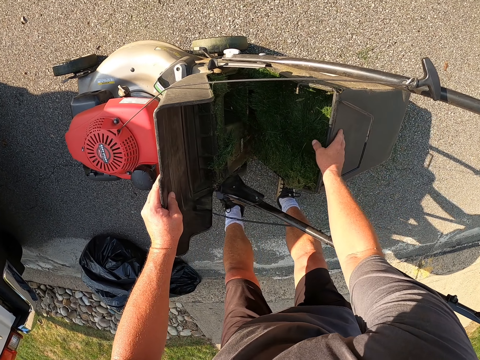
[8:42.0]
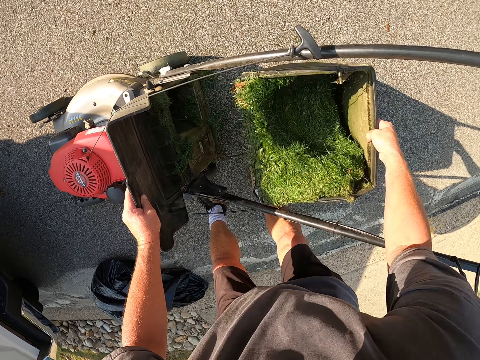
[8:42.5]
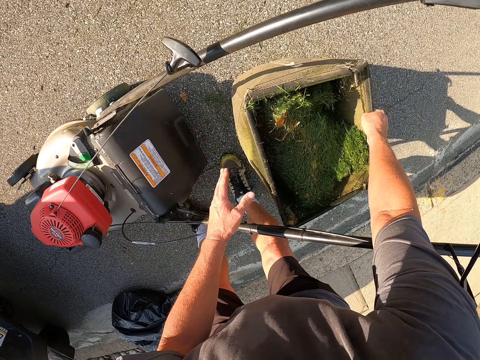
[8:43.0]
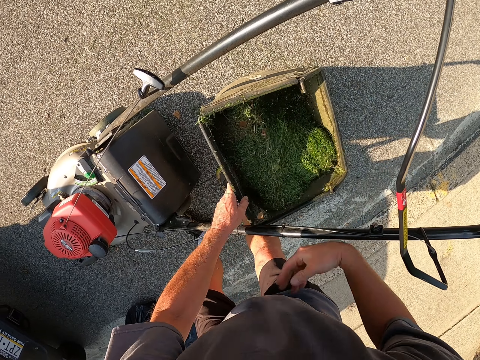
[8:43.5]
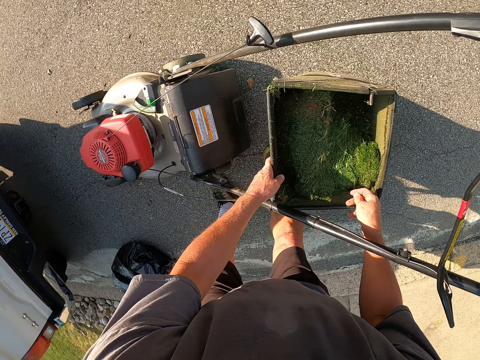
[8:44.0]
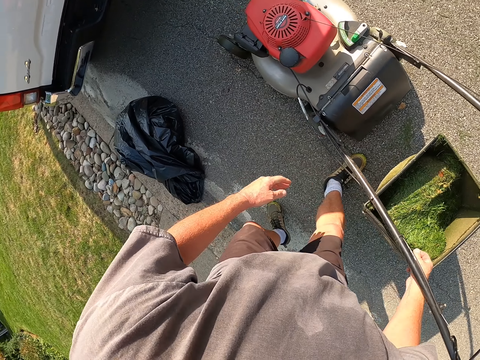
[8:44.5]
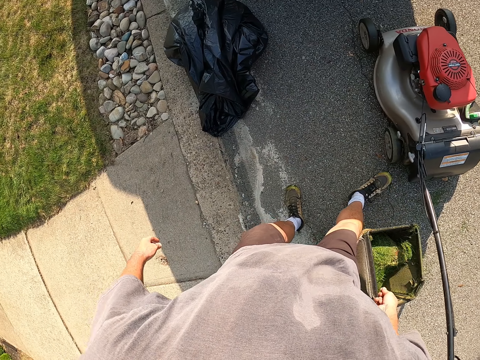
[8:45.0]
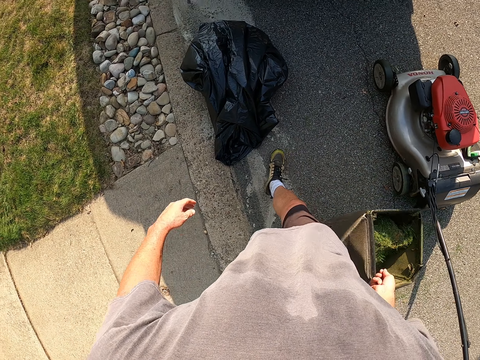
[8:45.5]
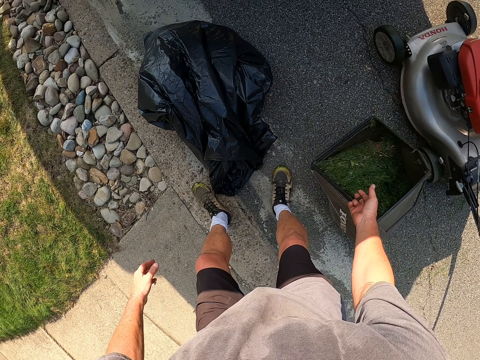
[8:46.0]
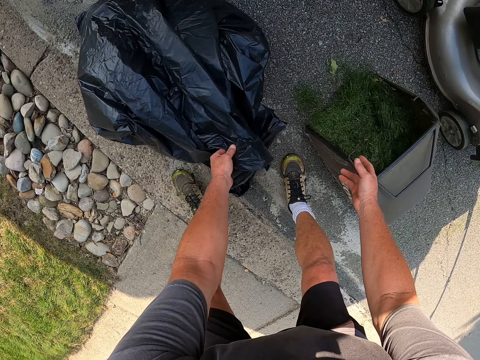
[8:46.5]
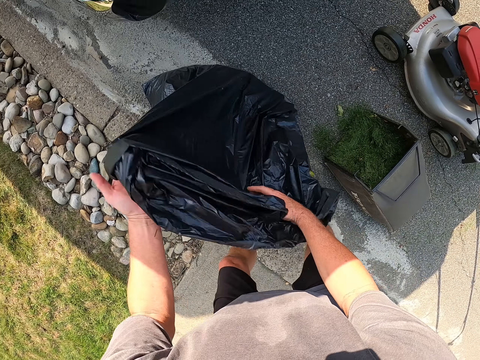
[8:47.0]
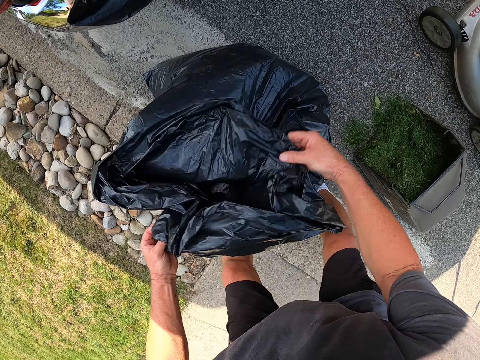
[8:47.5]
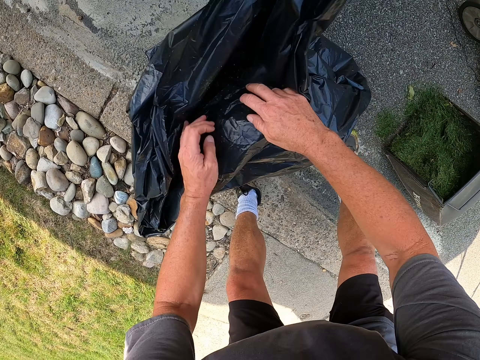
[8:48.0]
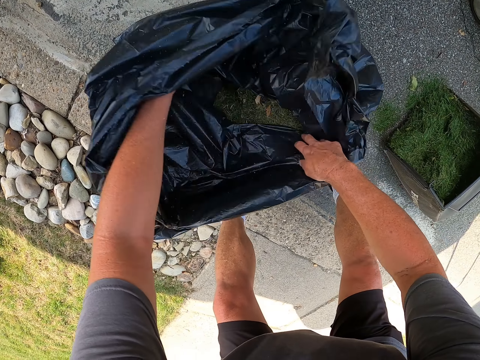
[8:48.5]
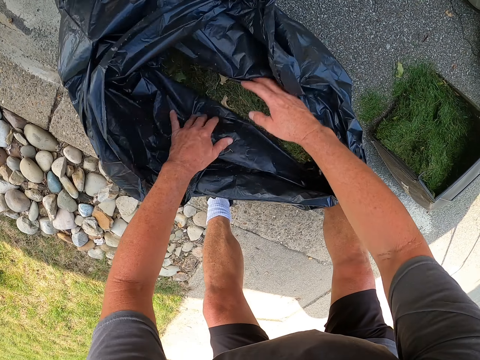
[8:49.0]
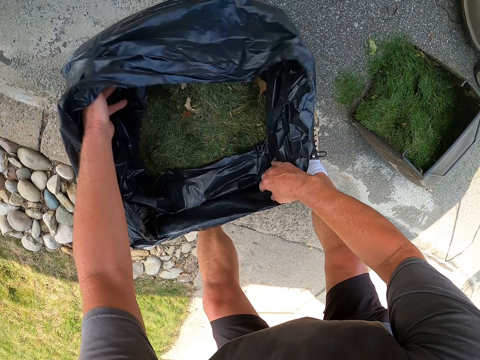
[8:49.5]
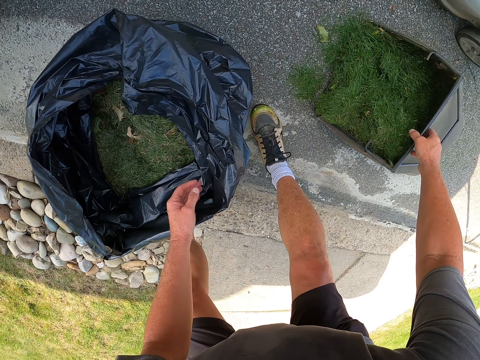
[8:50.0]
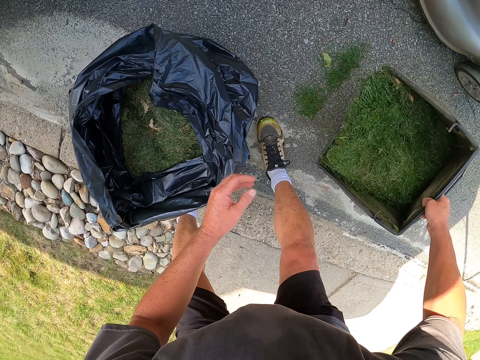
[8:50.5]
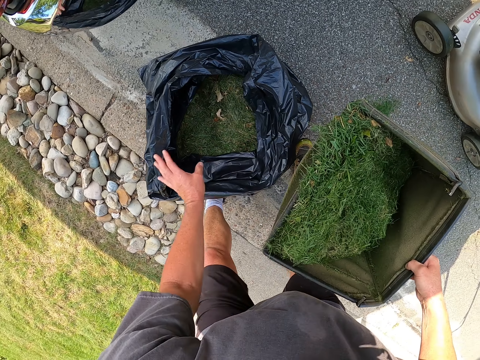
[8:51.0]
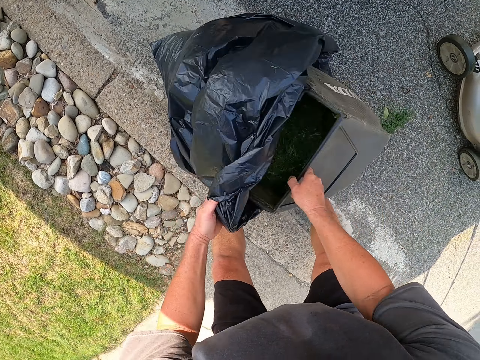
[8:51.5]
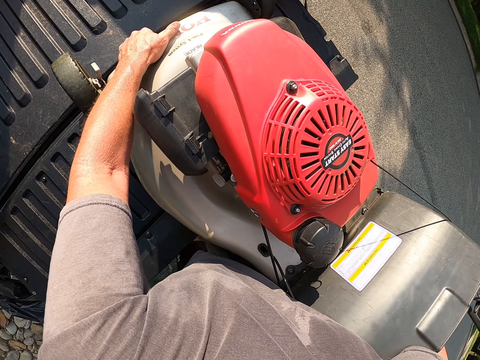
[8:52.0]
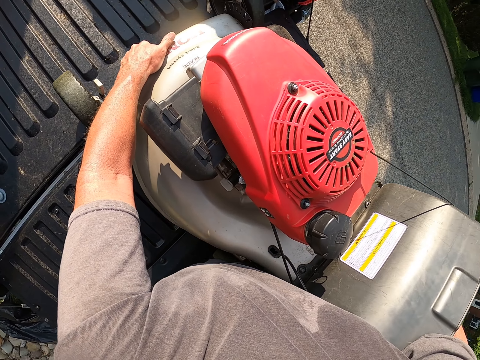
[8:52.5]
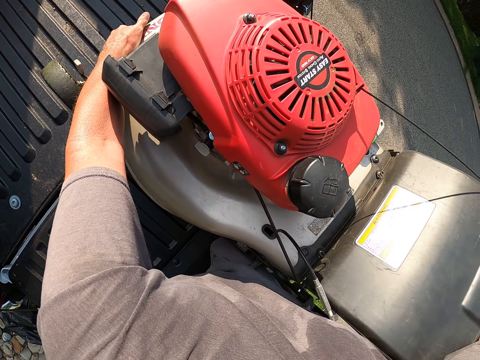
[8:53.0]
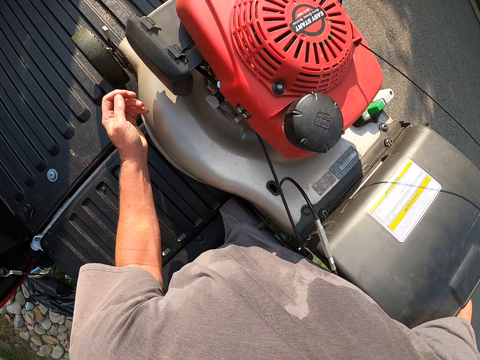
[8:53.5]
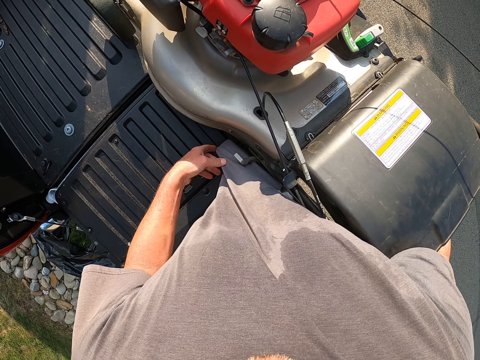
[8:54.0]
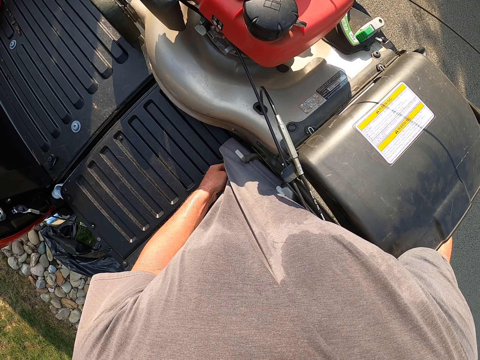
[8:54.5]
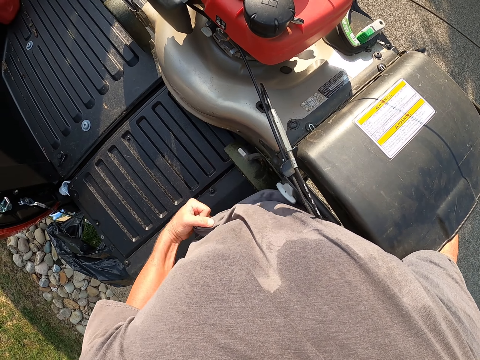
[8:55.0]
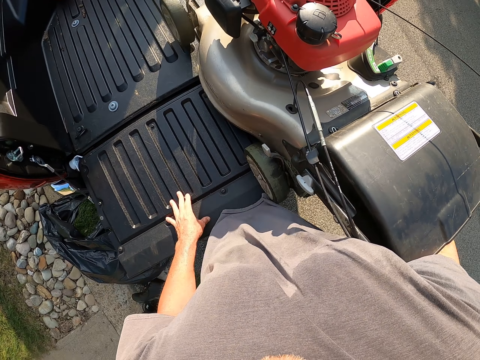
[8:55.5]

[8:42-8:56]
The camera wearer removes the lawnmower dirt storage. They pick up the nylon paper. They put the glass in the nylon paper. They put the lawnmower on the truck.

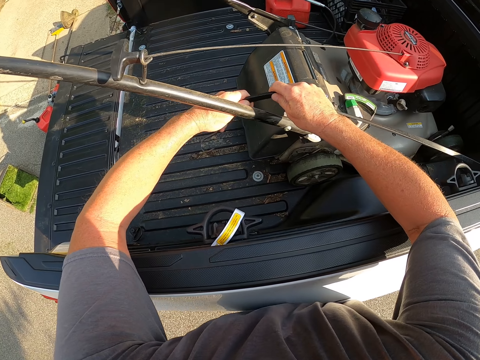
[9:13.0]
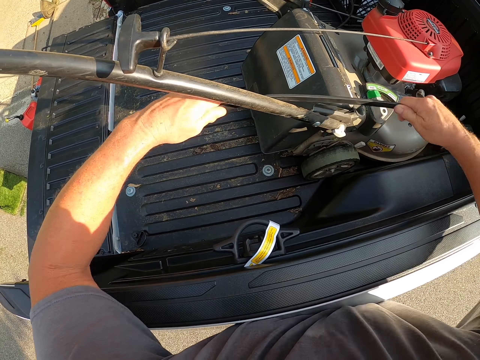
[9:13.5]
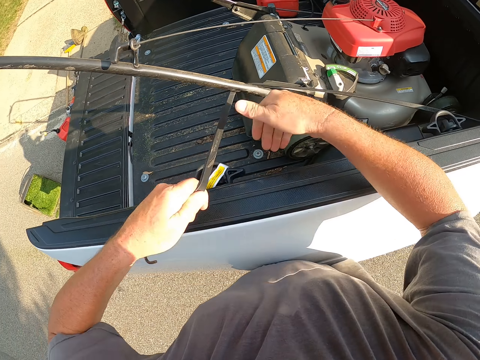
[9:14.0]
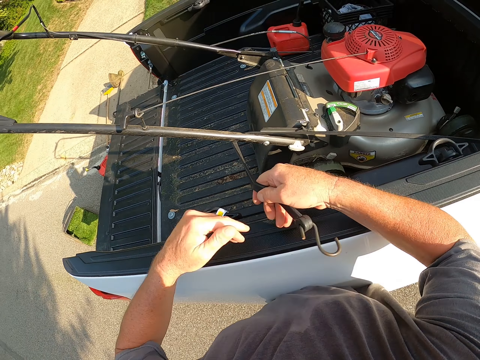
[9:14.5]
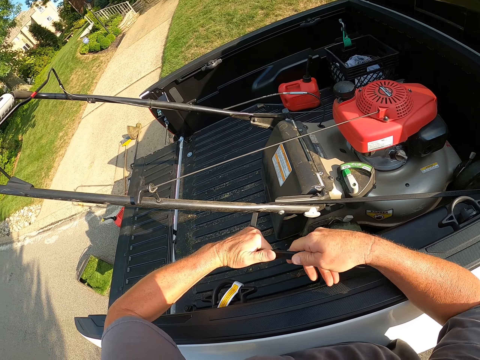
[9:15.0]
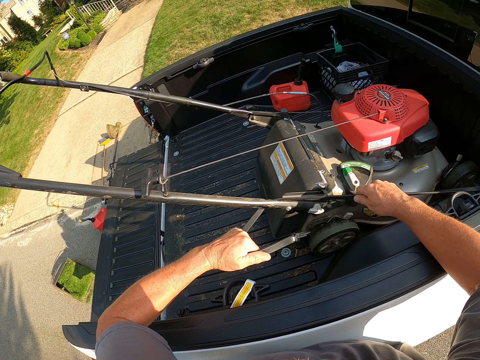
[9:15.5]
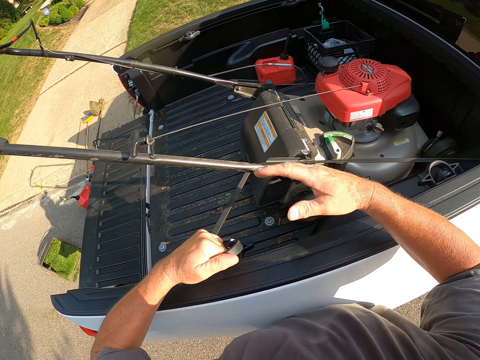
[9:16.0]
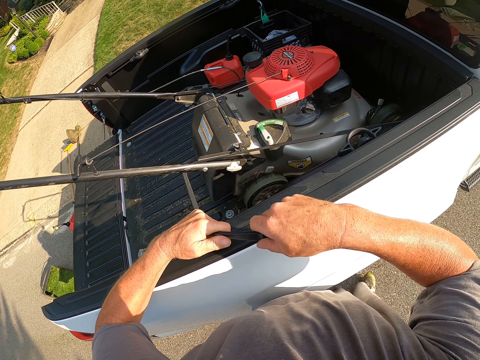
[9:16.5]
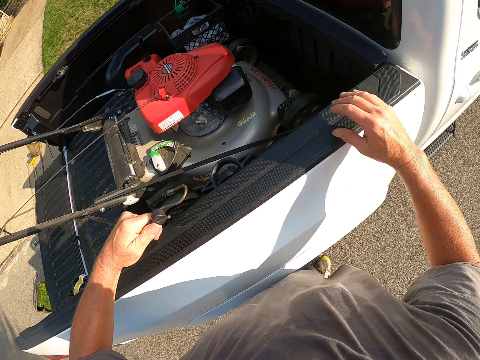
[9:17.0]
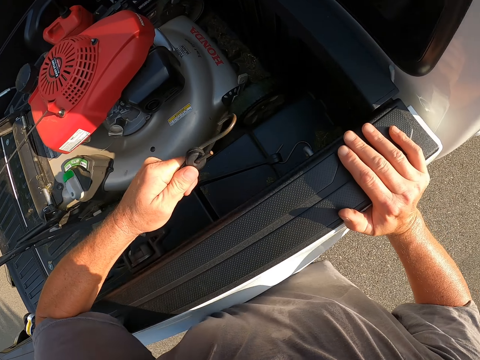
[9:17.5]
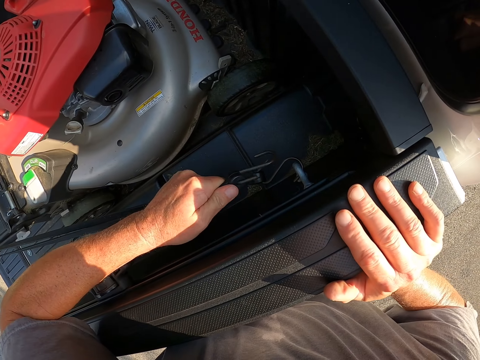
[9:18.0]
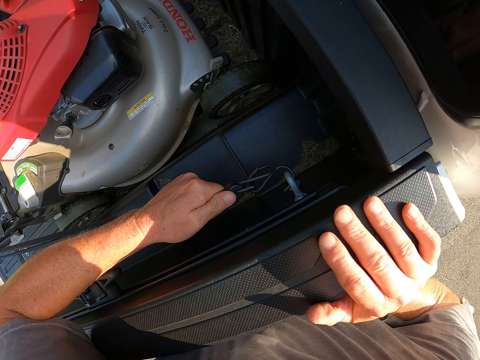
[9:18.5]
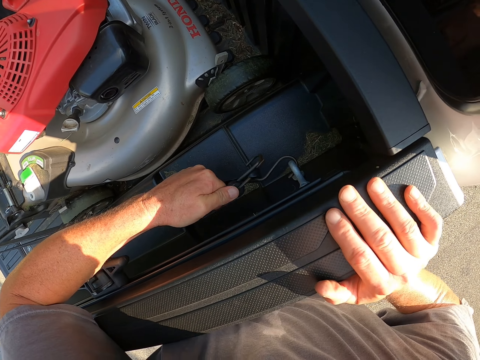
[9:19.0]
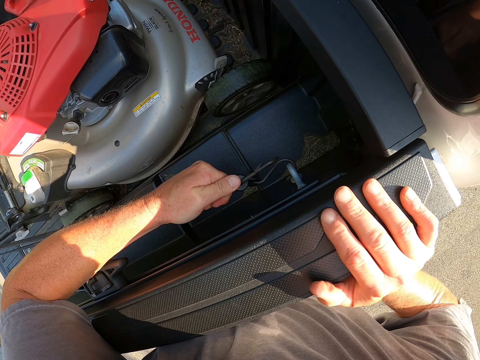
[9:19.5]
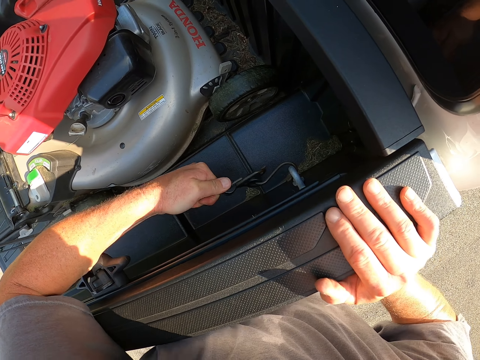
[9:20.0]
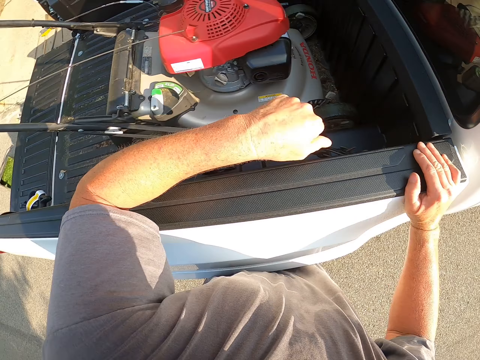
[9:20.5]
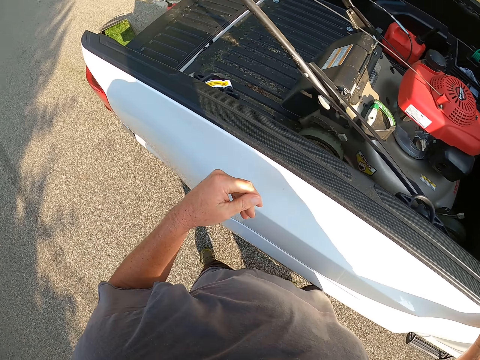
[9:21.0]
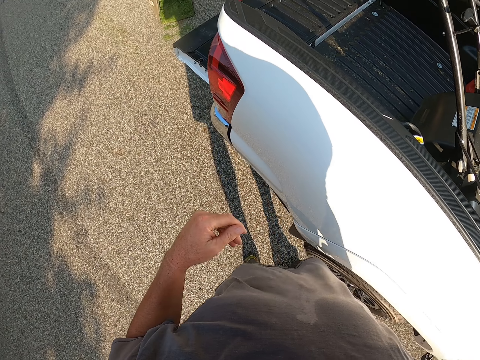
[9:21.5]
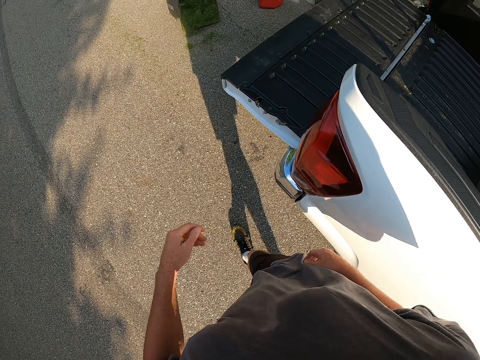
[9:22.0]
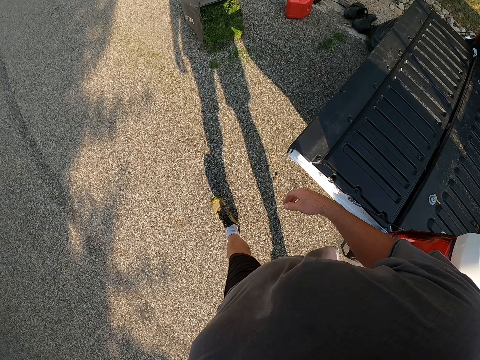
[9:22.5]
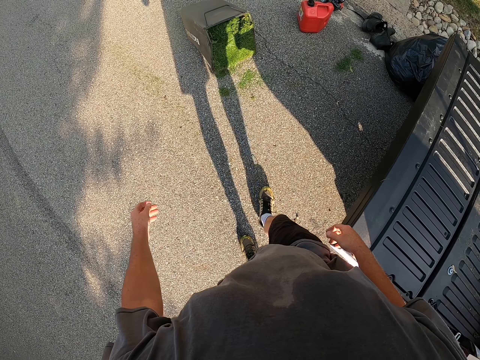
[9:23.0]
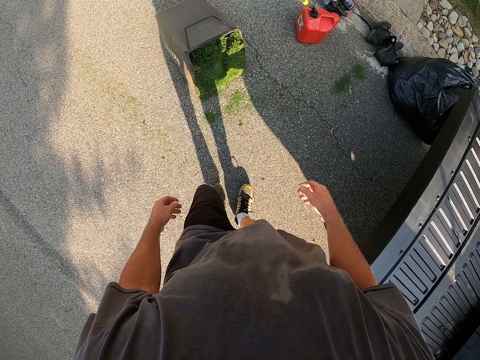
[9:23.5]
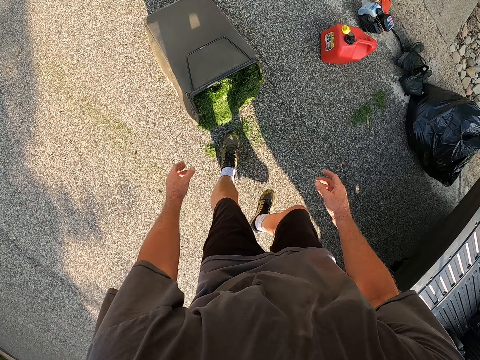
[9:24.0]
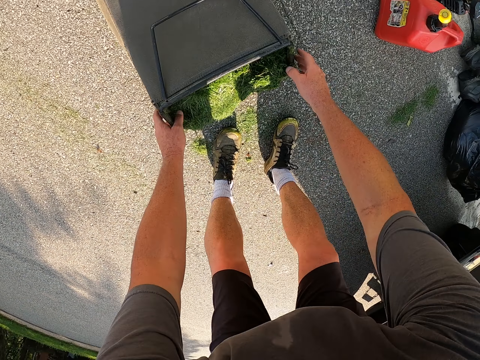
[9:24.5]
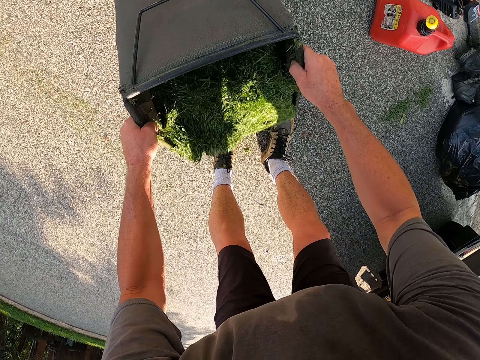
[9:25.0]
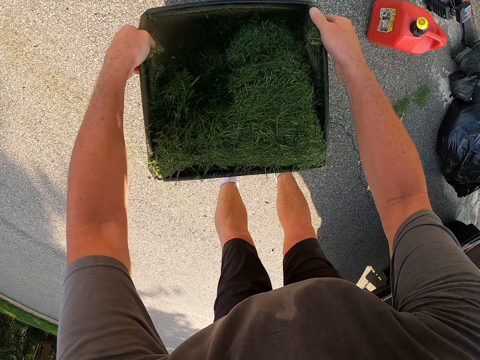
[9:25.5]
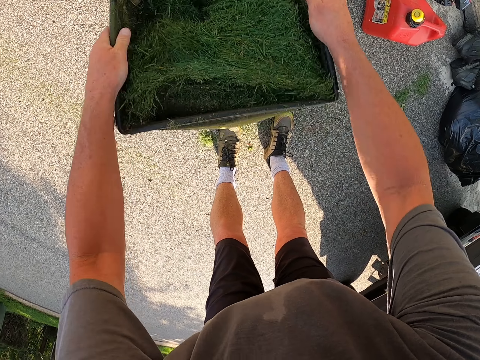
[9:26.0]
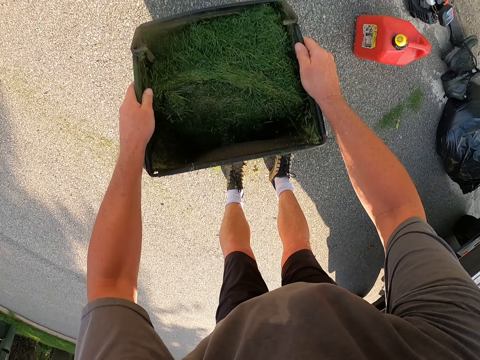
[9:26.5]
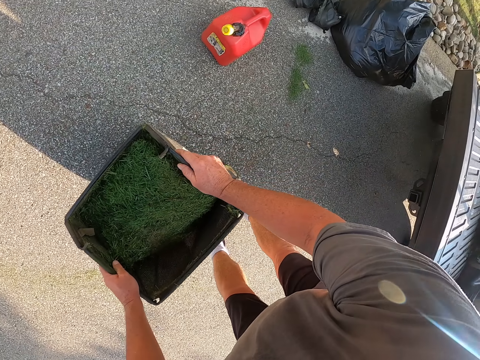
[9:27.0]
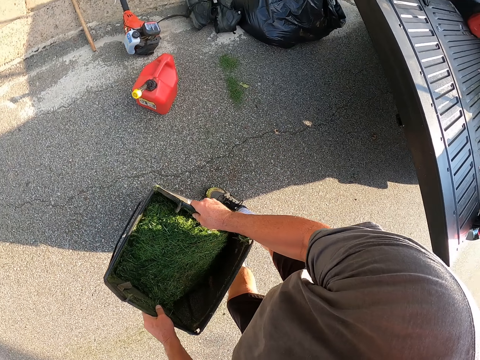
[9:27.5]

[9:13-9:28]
The camera wearer ties the lawnmower on the truck. They hook the rope on the pickup. They fix the wire on the hook. They walk beside the vehicle. They bend down and pick up a bucket of grass. They shake the bucket of grass. They lift up the bucket of grass.
